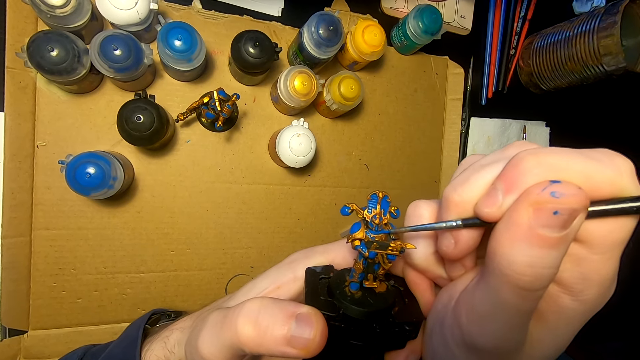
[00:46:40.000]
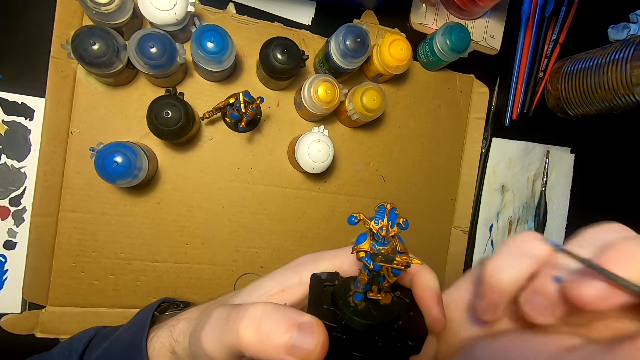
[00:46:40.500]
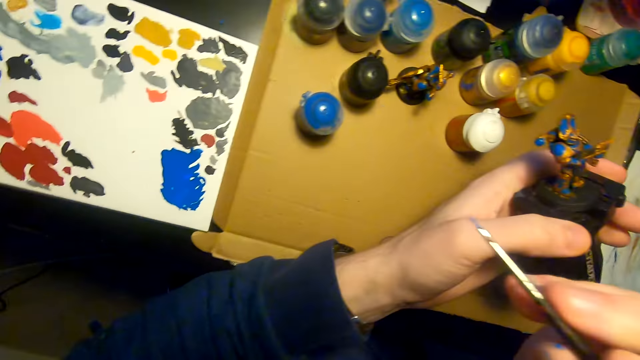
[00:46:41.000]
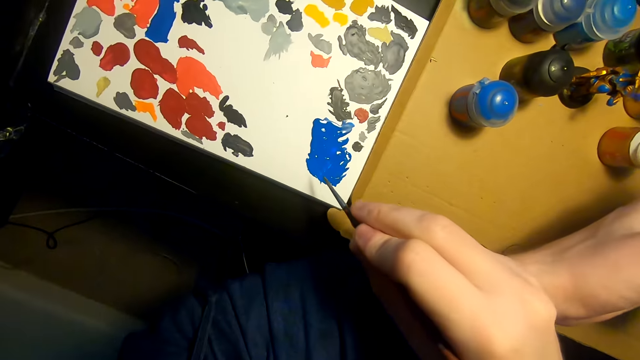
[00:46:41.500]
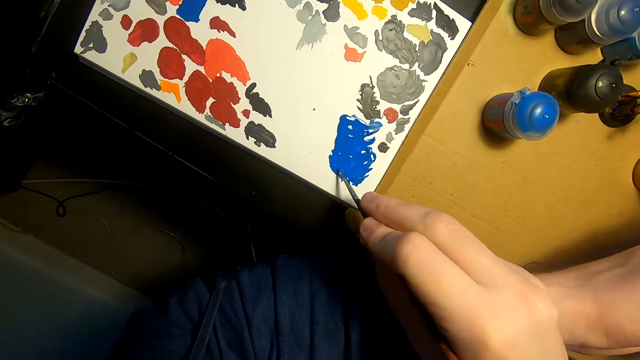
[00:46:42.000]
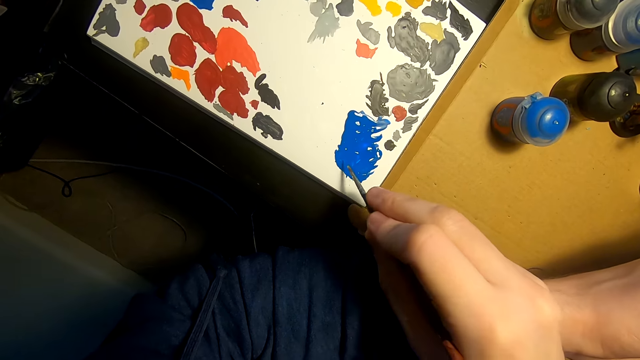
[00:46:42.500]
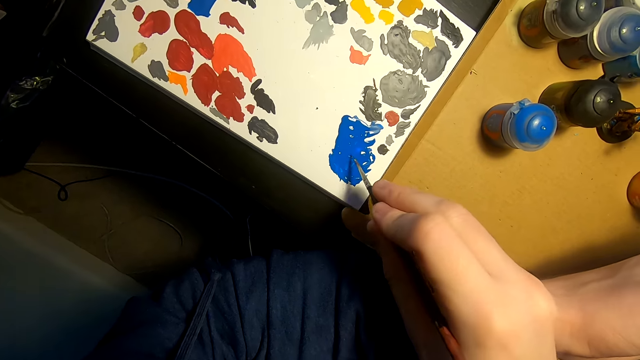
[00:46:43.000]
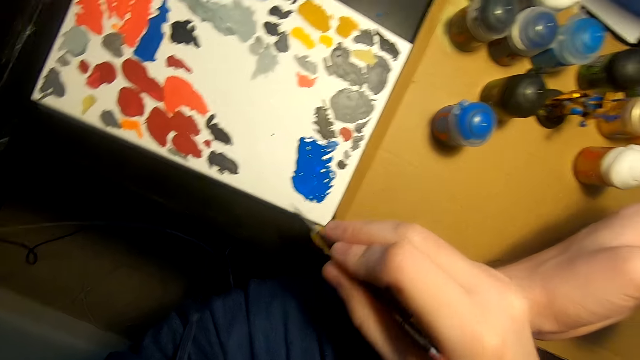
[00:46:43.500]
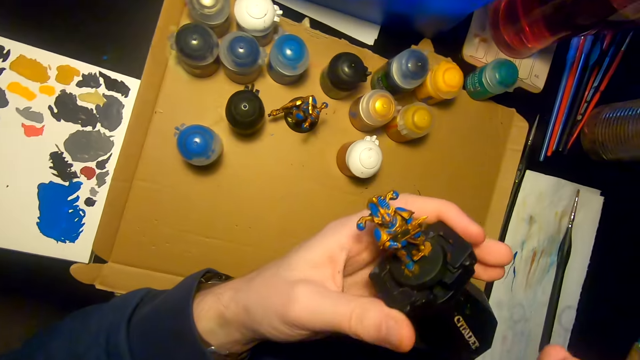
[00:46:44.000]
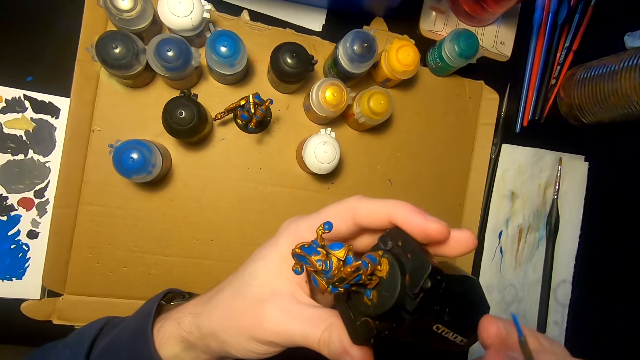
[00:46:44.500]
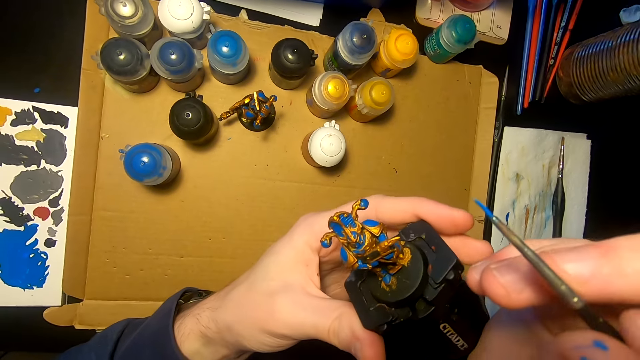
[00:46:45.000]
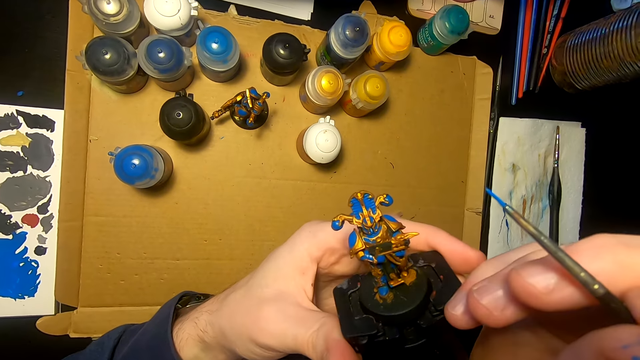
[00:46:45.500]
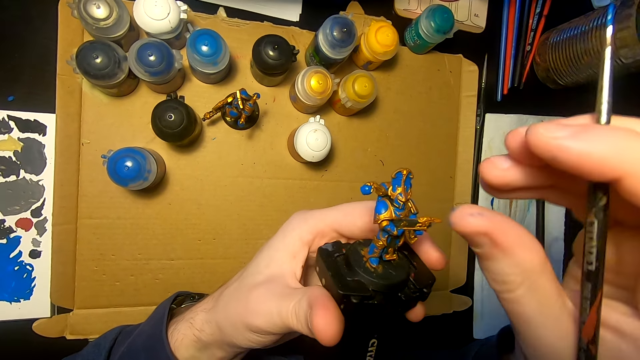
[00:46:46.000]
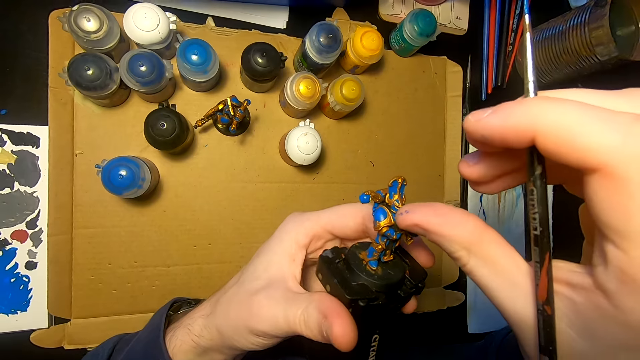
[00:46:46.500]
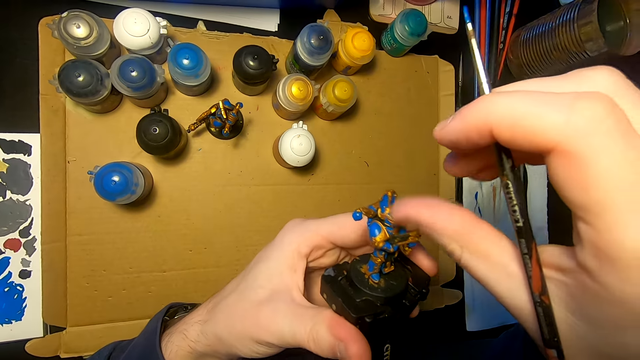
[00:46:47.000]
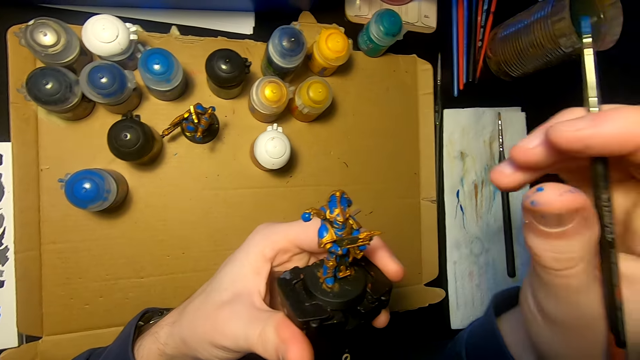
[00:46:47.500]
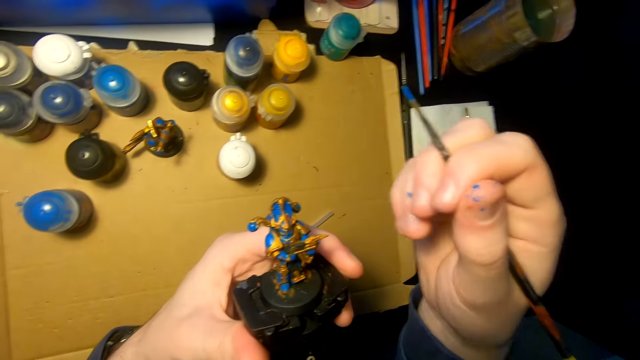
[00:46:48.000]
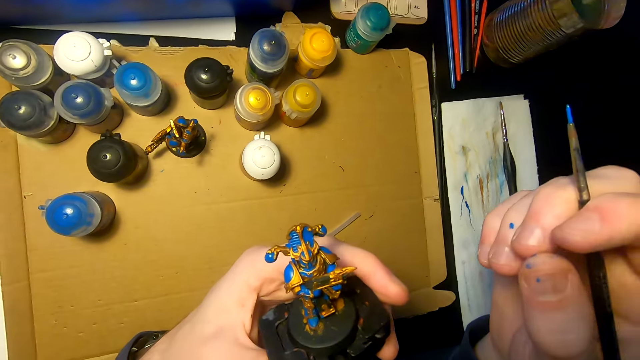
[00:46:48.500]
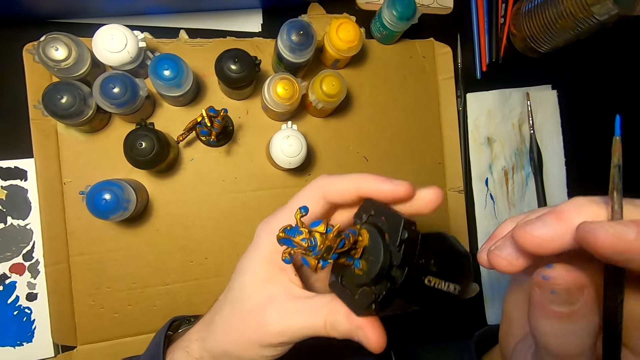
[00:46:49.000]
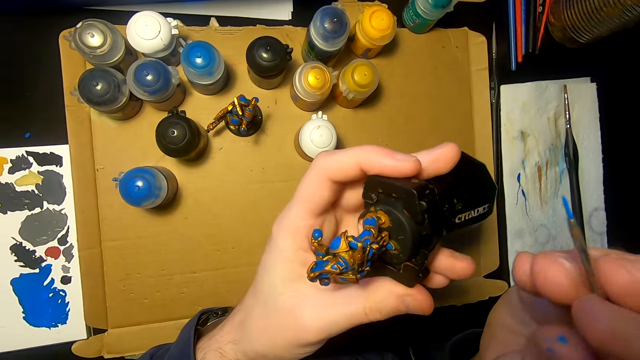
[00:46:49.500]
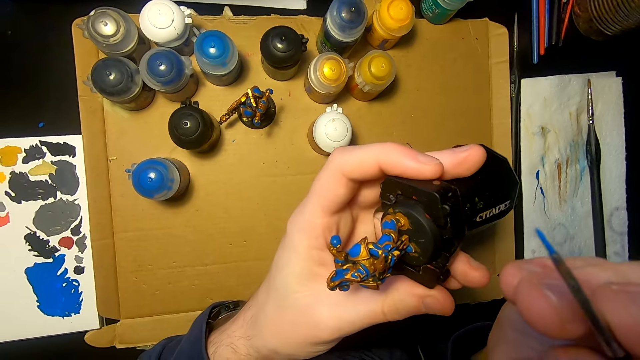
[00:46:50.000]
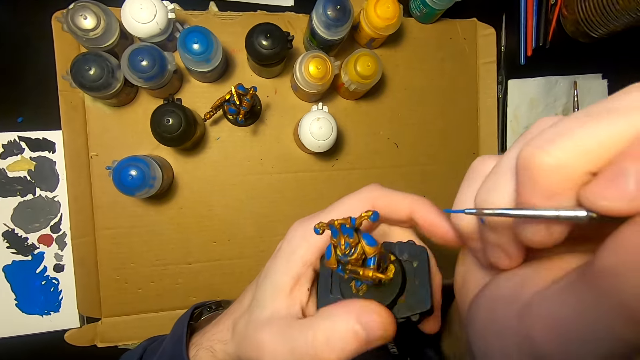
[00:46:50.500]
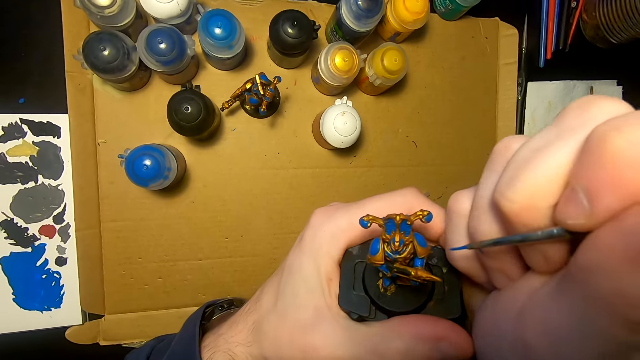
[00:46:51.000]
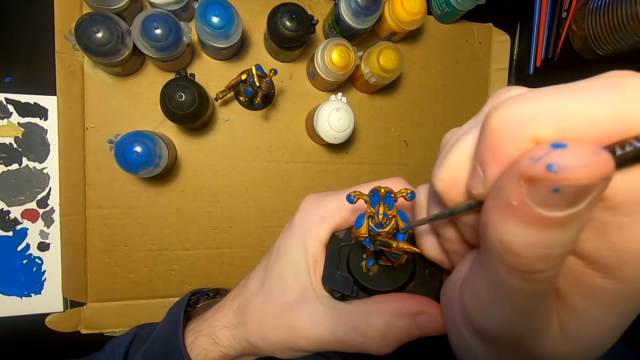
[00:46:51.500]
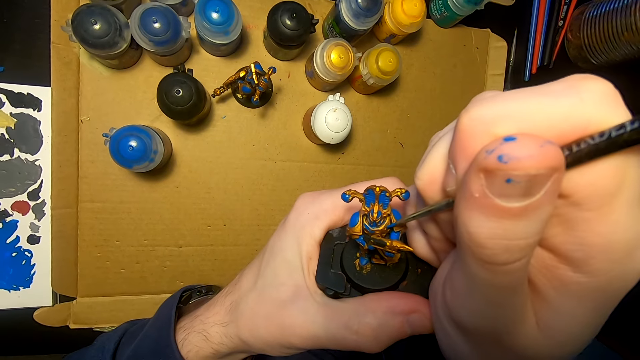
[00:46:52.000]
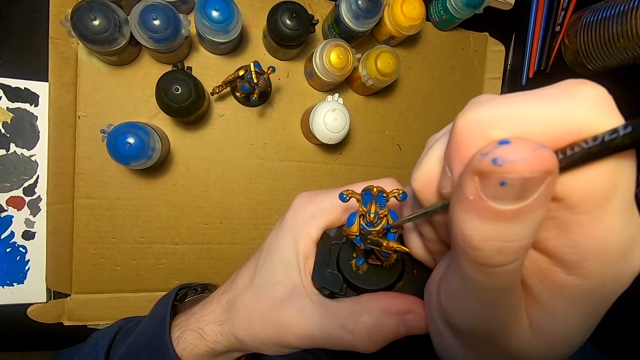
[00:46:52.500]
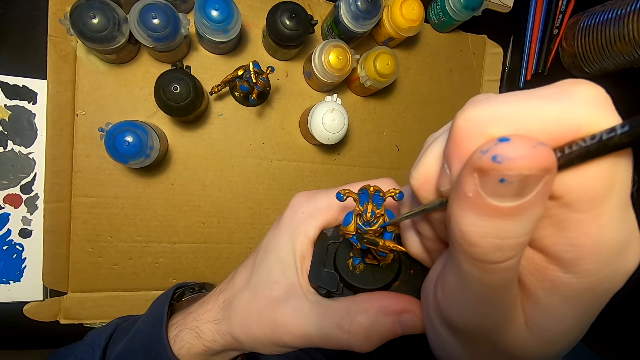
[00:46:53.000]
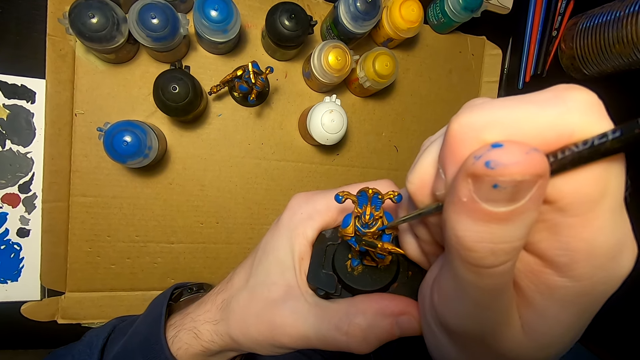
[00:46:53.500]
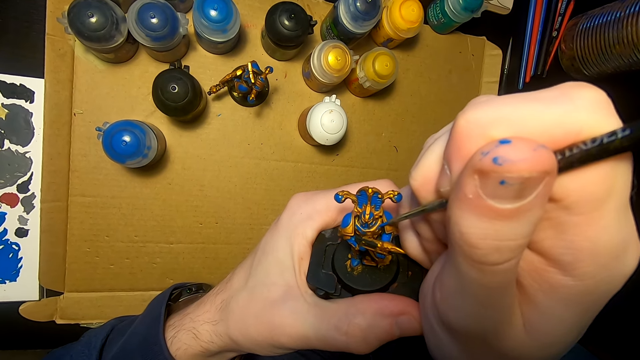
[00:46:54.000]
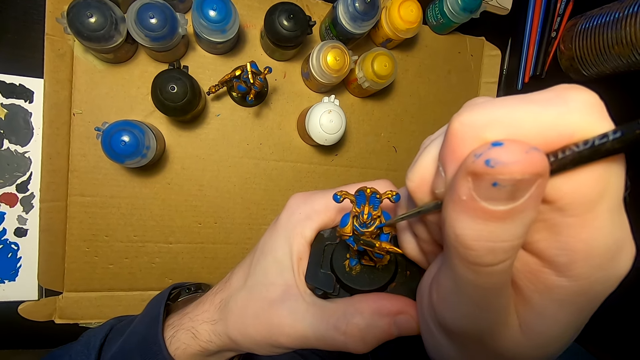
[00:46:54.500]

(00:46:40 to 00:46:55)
The camera wearer turns the sculpture or figurine, moves the right hand, and rubs the pen brush or paintbrush on the paint. They dipped the paintbrush in paint. They lift the pen brush, lift the sculpture, and hold the sculpture. They wipe the figurine. They move the right hand, look at the sculpture, turn the sculpture, look at the sculpture, and paint the sculpture with the pen brush.

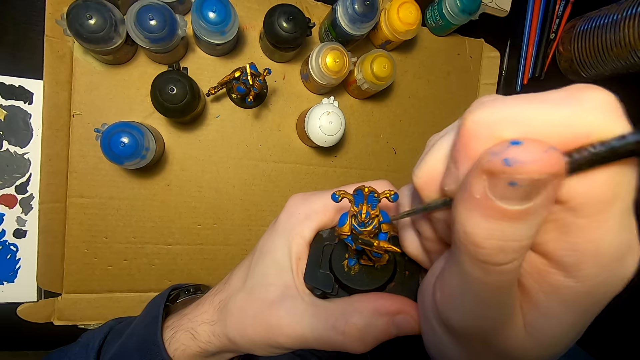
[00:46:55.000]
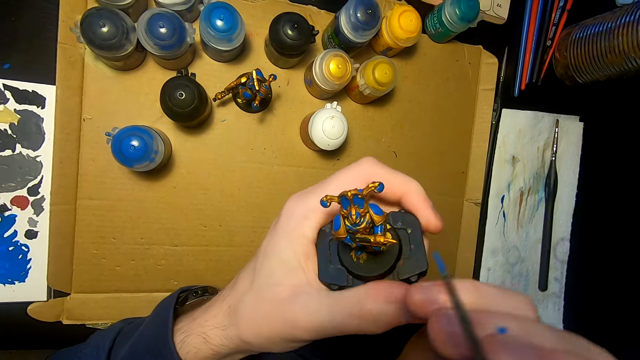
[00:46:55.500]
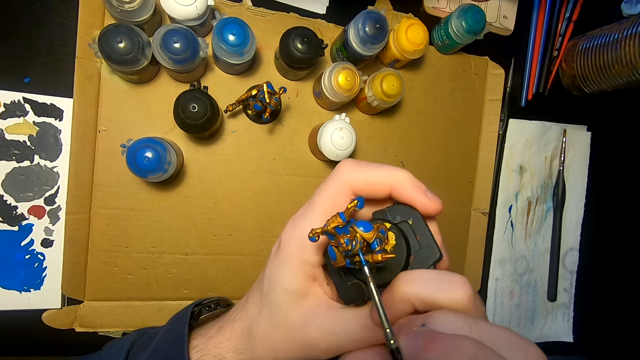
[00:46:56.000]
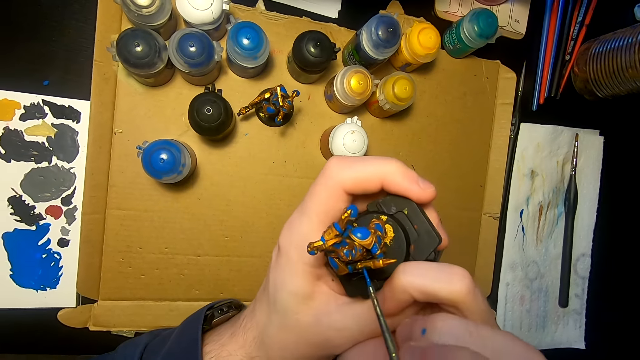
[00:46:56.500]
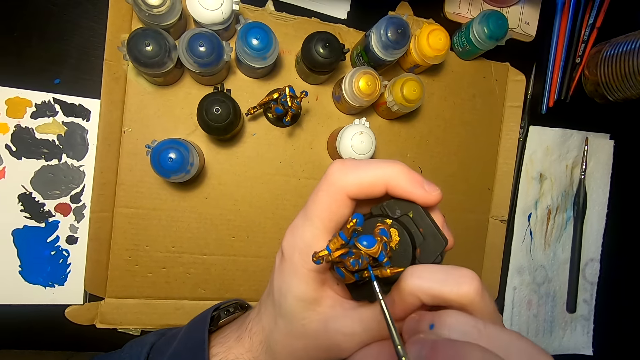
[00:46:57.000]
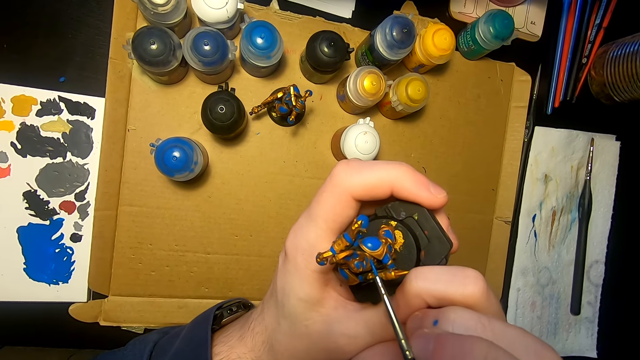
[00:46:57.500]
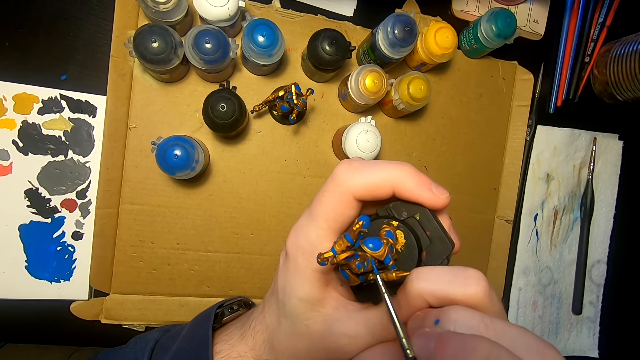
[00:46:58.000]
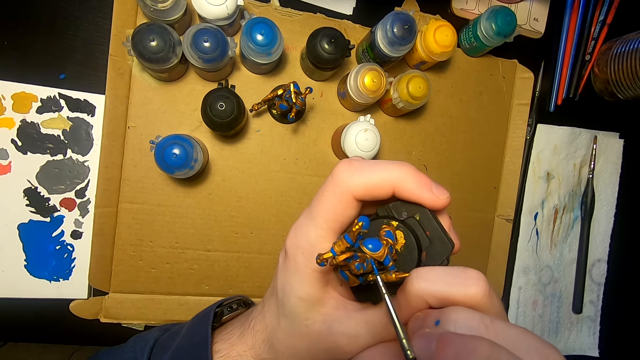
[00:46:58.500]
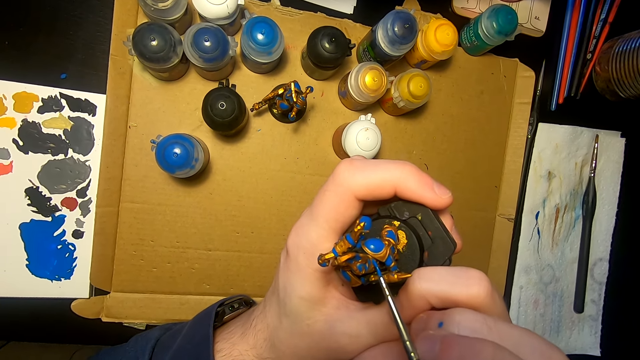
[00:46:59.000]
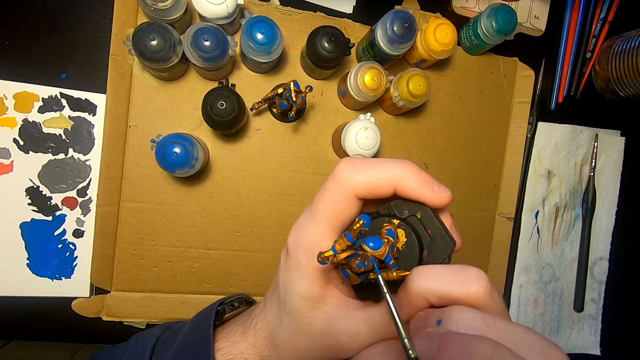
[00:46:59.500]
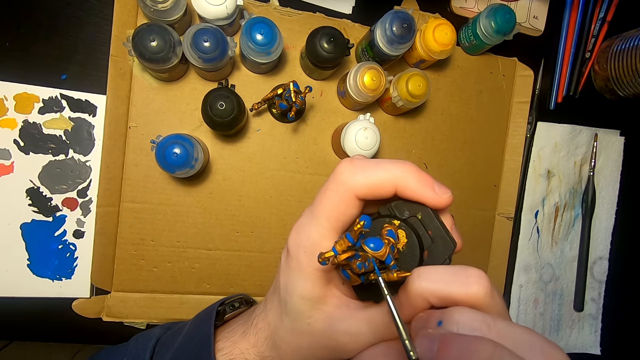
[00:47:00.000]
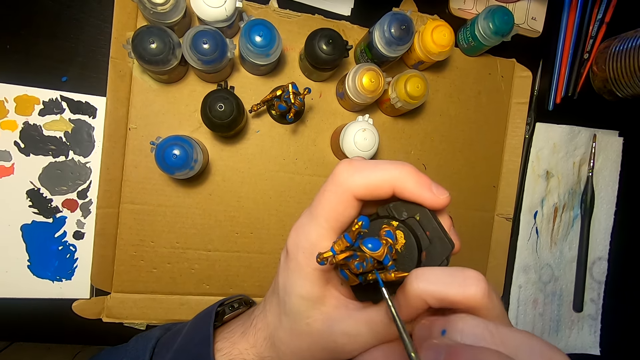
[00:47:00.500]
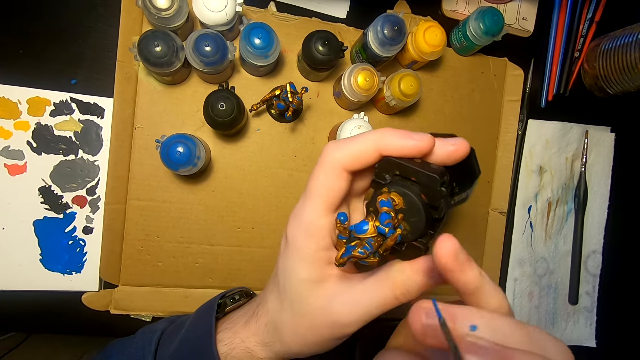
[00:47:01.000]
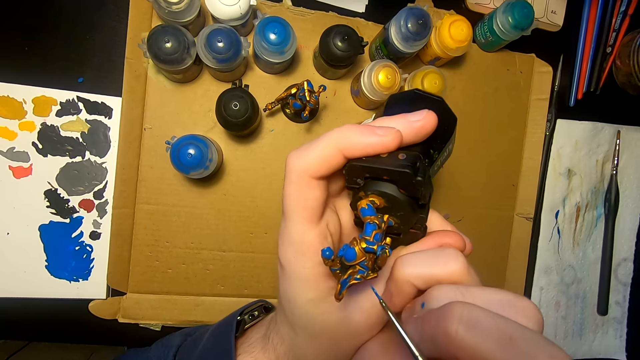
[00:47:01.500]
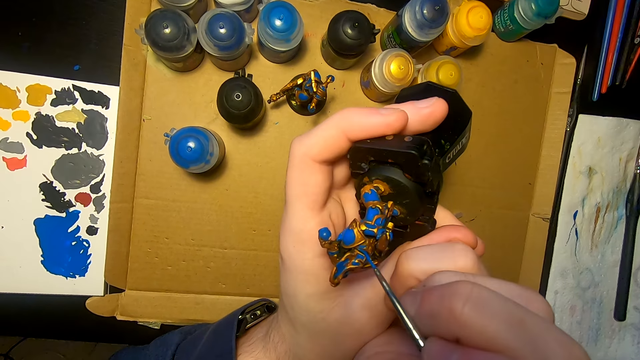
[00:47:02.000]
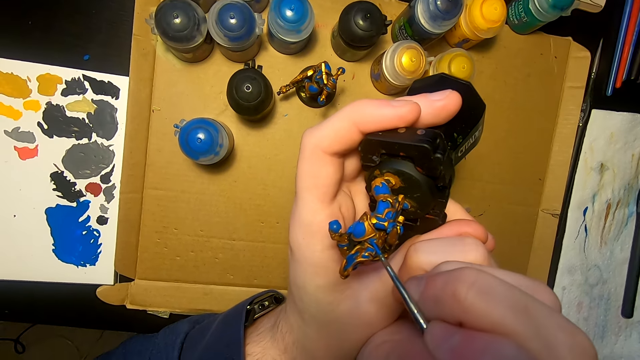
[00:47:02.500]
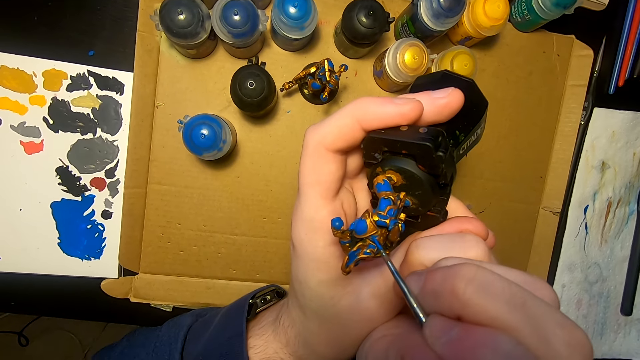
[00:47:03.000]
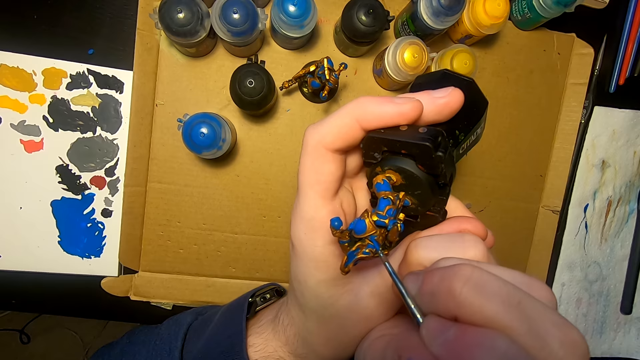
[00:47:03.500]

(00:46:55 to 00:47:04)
The camera wearer moves the right hand and paints the sculpture with a pen brush. They turn the sculpture and paint the sculpture with the pen brush.
